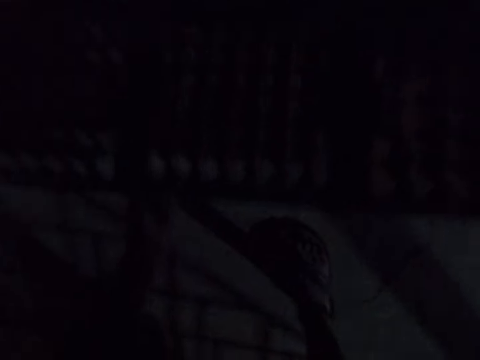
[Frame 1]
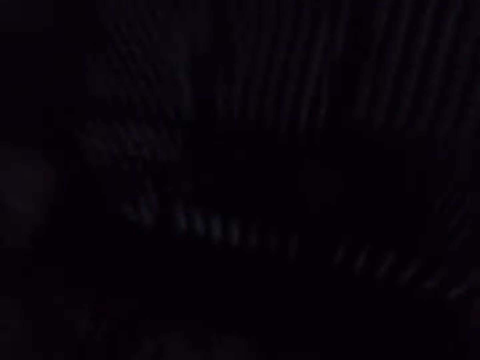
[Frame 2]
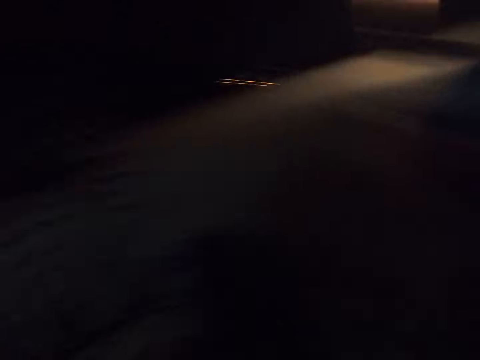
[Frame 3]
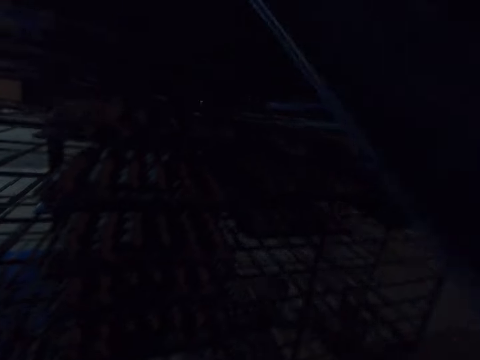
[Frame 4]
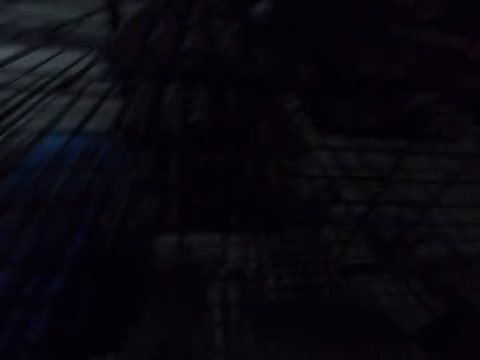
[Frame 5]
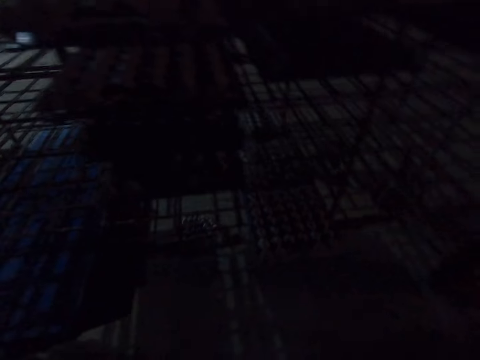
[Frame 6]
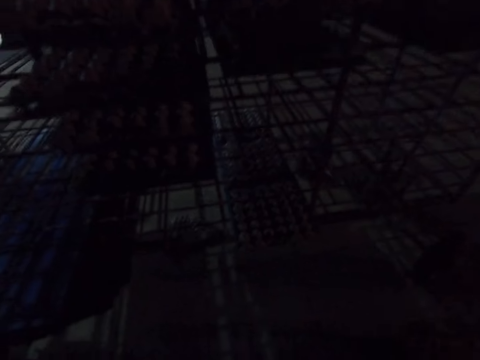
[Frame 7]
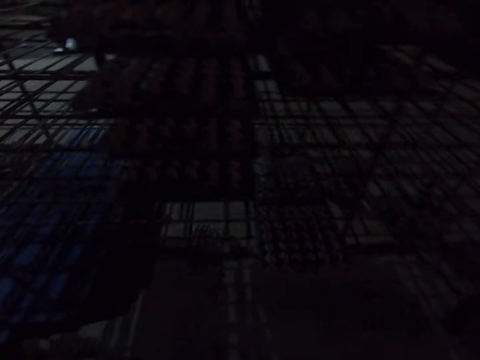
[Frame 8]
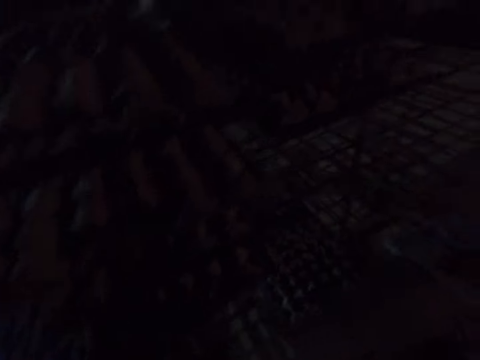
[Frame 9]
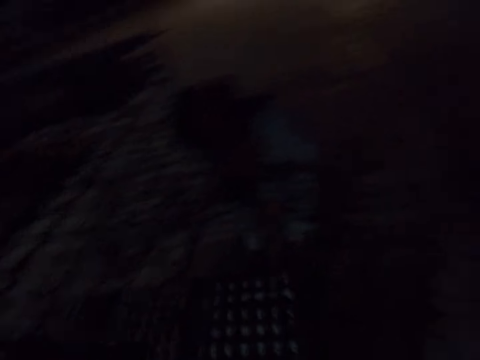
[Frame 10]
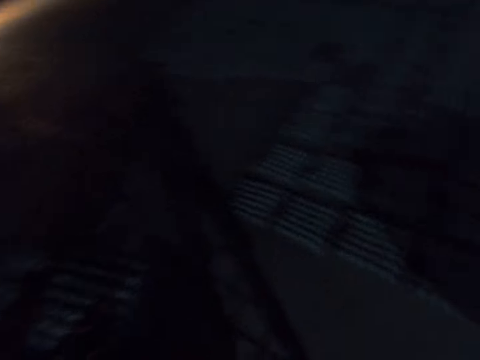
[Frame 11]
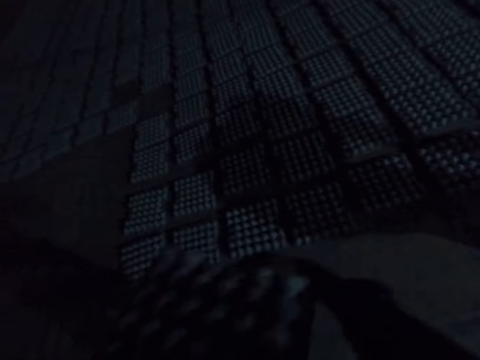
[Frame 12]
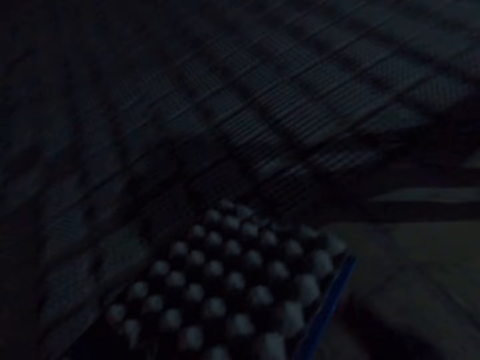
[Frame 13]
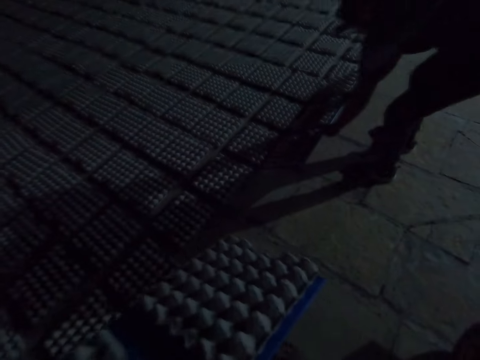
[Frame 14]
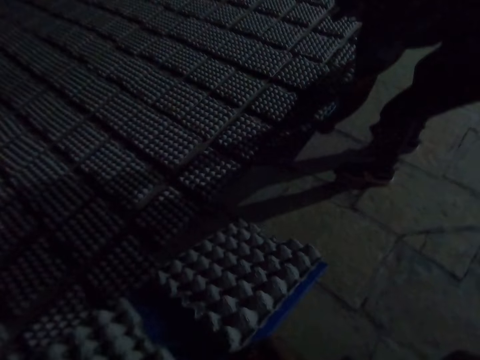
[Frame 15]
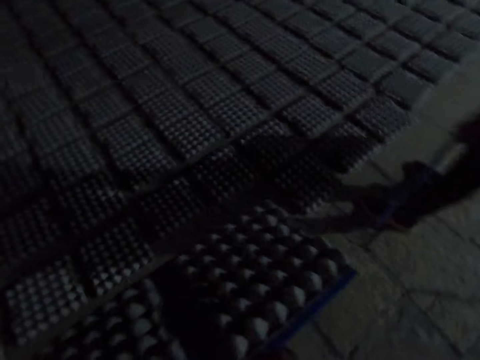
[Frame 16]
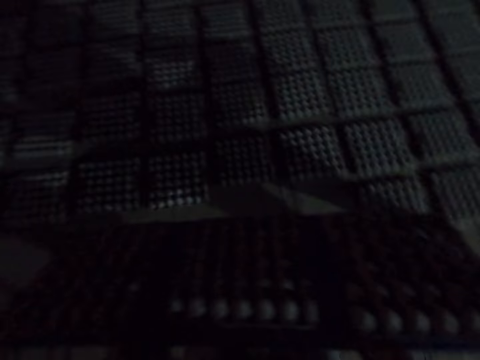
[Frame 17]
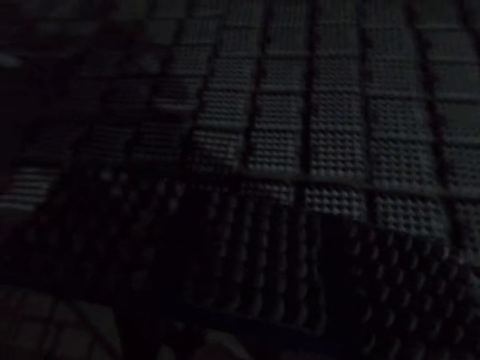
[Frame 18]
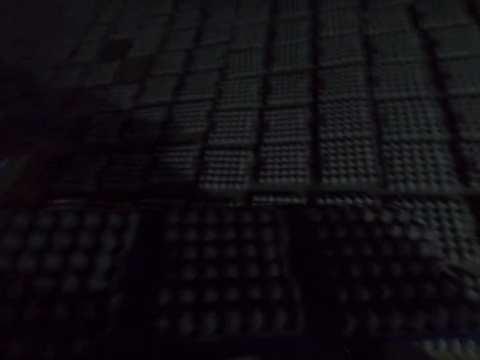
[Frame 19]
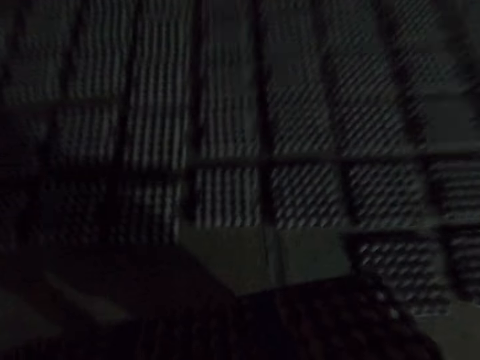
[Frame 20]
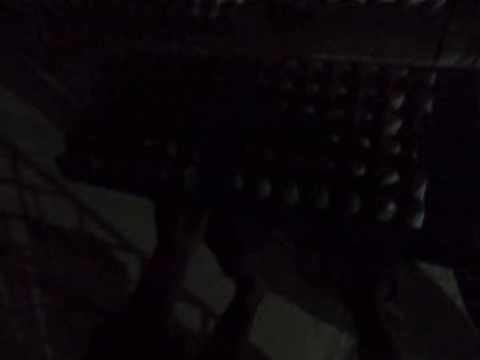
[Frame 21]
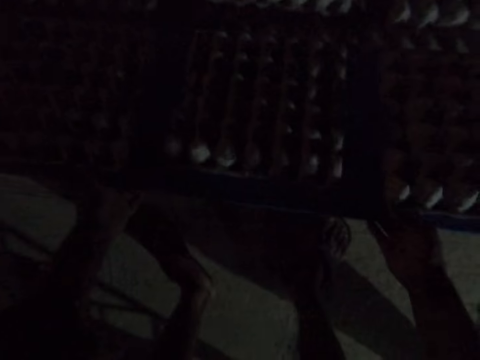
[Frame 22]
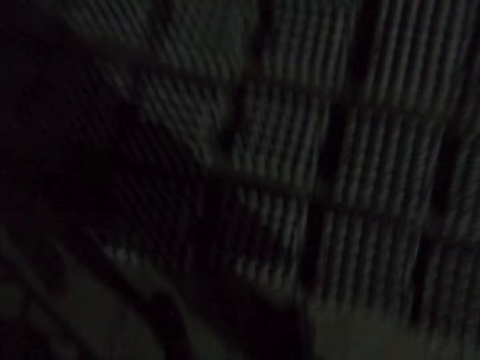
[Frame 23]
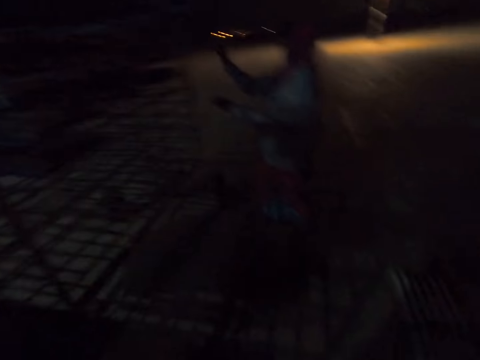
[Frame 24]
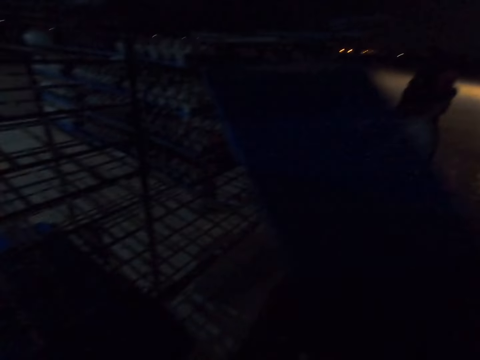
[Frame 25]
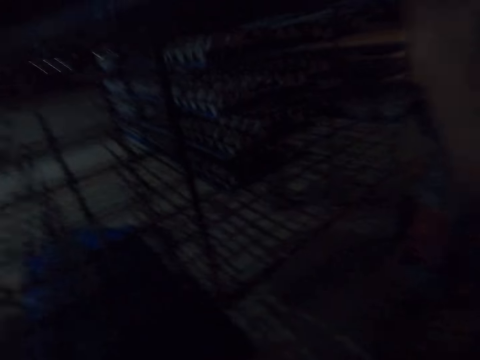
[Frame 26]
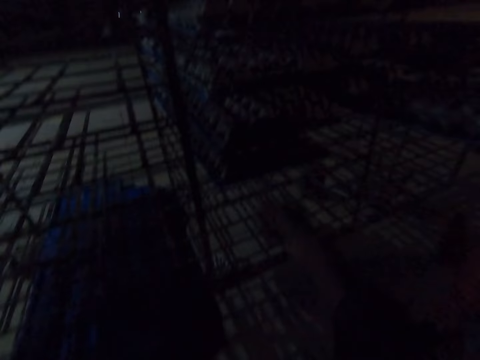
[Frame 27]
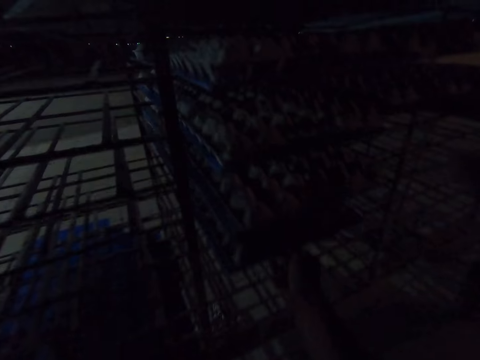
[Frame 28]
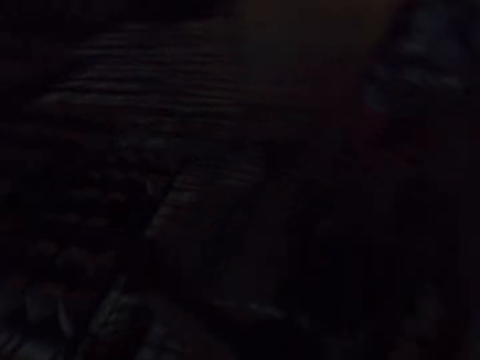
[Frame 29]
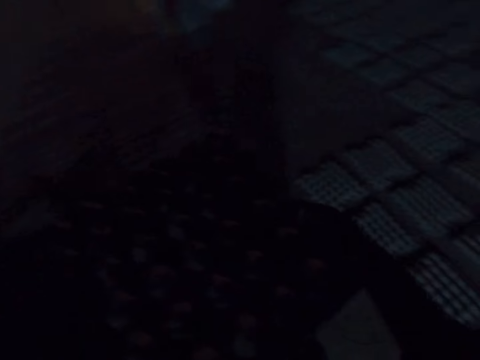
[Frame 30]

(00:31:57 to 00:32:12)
The camera wearer puts the egg crates down. They look around, turn around, and put the egg crate carrier in the trolley. They talk to the man. They pick up the egg crate carrier. They look around and walk around. They talk to the man. The man puts the egg crates down. The camera wearer looks around. The man talks to the camera wearer. The camera wearer puts the egg crates down. They talk to the man, look around and walk around. Another person grabs egg trays. The camera wearer puts the egg crate carrier in the trolley. They talk to the man. They pick up the egg crate carrier.

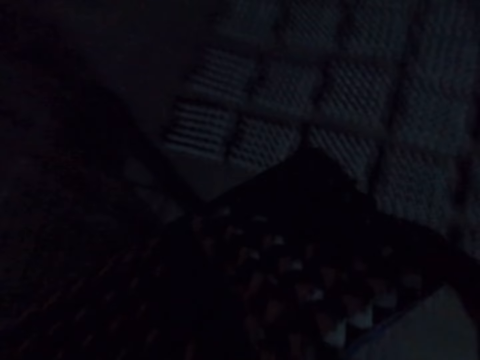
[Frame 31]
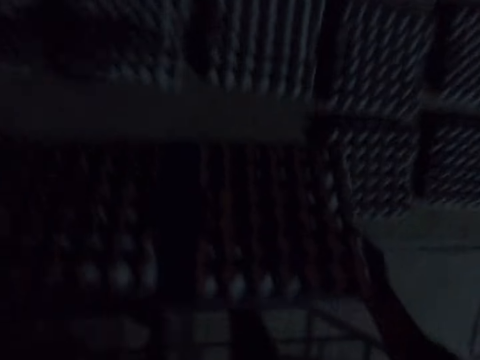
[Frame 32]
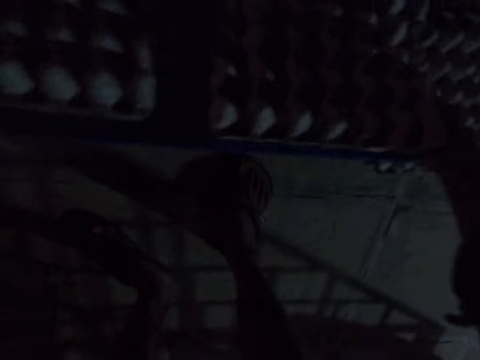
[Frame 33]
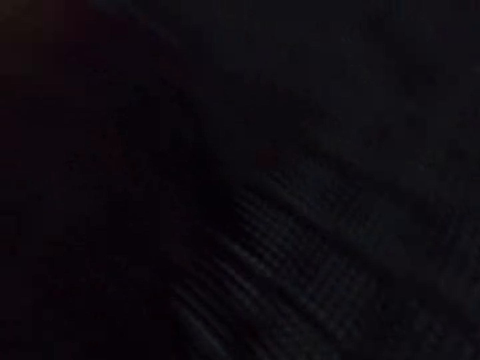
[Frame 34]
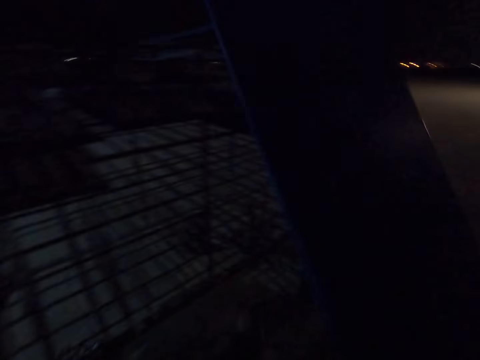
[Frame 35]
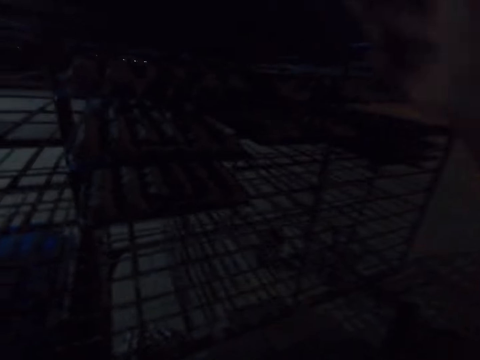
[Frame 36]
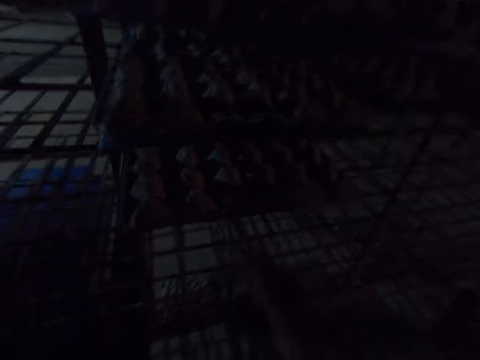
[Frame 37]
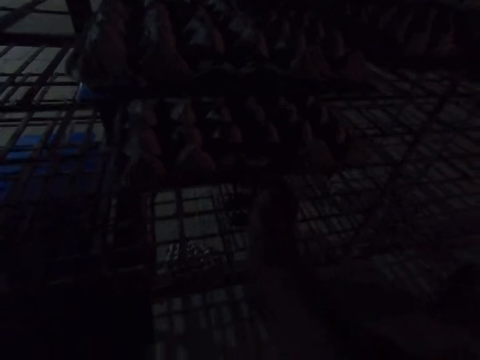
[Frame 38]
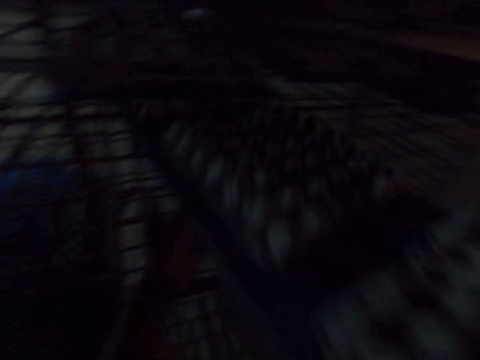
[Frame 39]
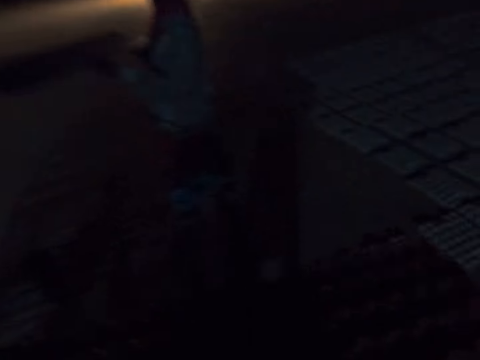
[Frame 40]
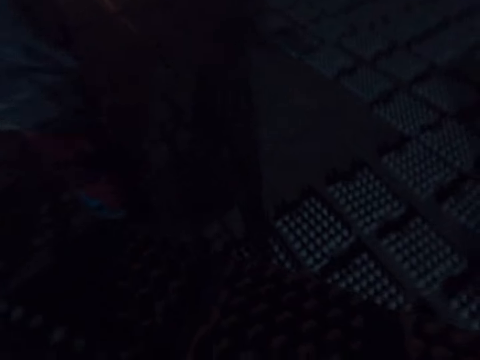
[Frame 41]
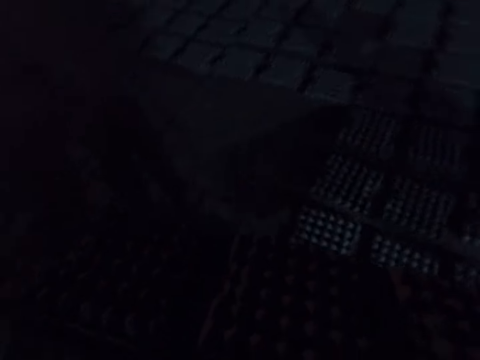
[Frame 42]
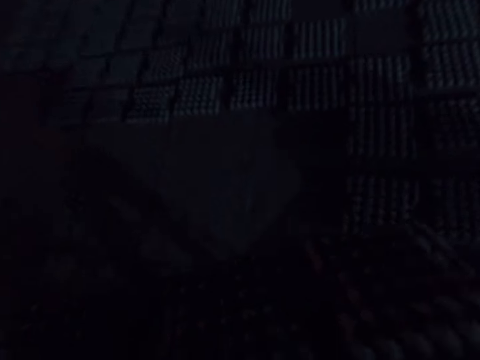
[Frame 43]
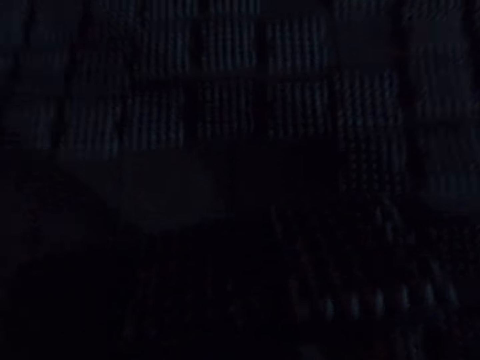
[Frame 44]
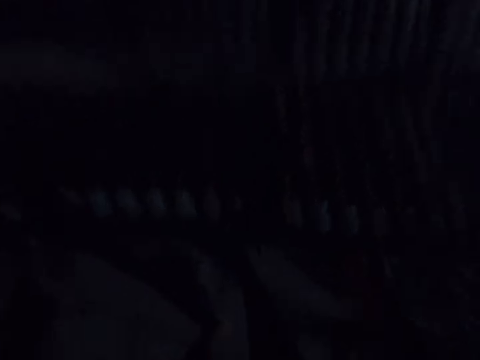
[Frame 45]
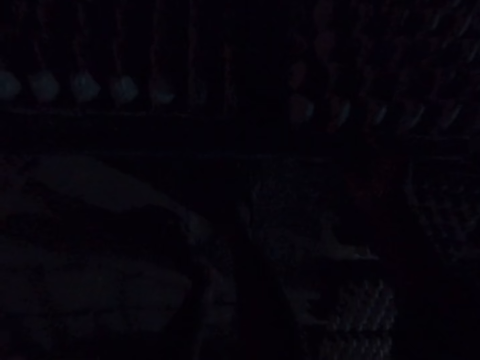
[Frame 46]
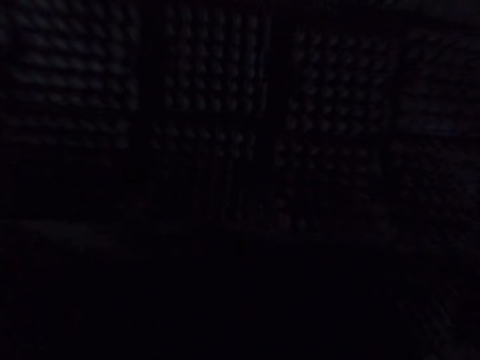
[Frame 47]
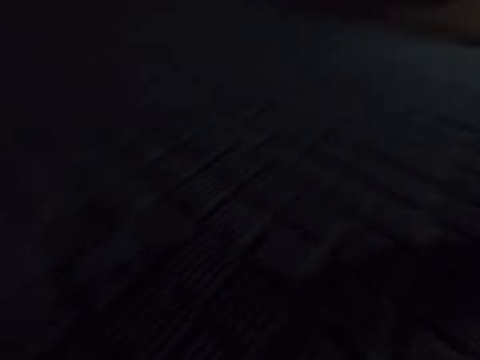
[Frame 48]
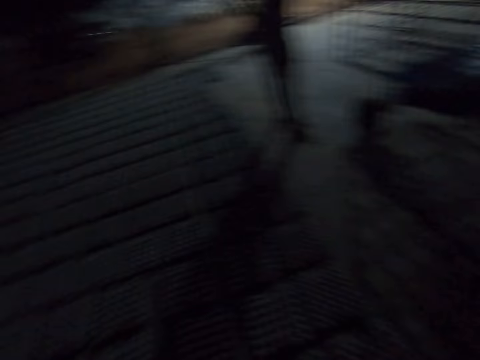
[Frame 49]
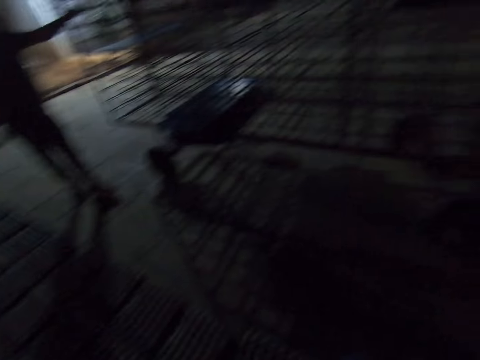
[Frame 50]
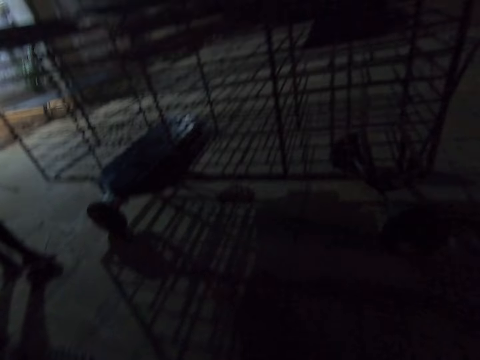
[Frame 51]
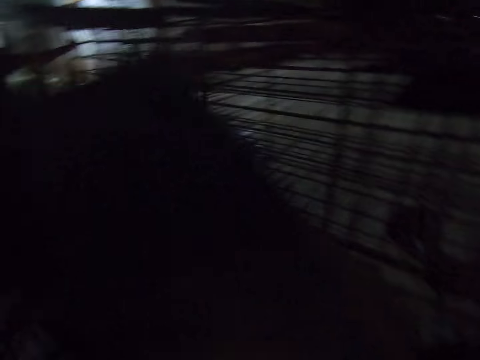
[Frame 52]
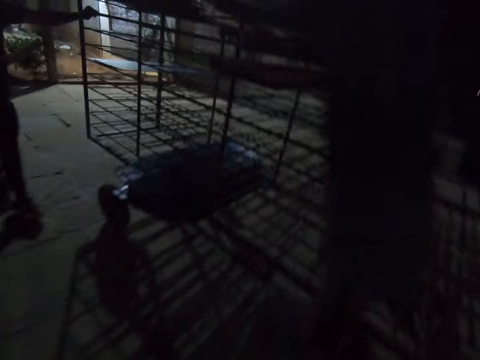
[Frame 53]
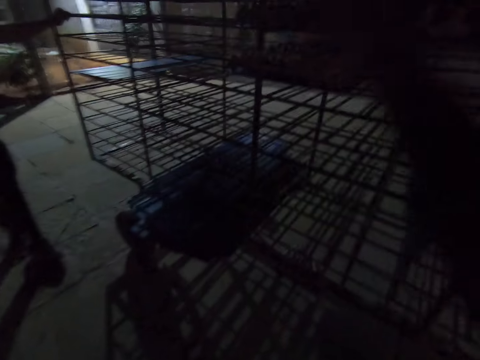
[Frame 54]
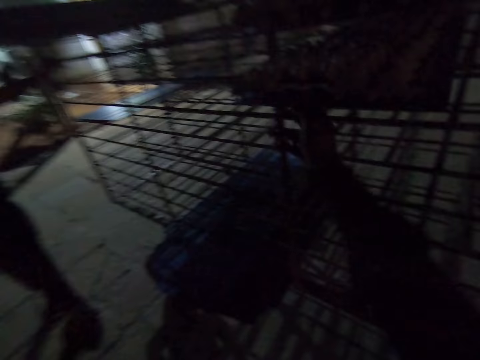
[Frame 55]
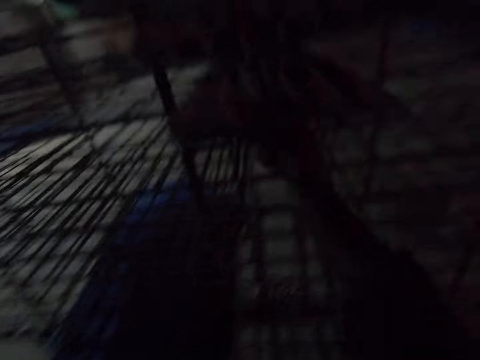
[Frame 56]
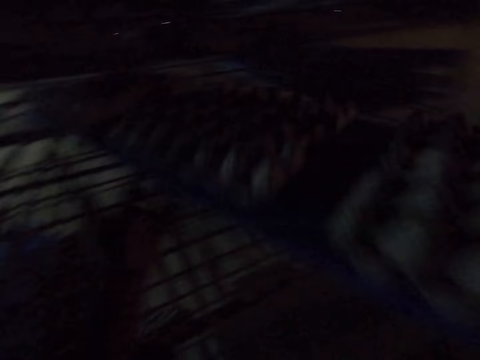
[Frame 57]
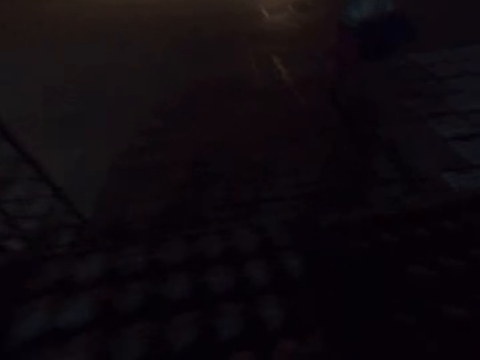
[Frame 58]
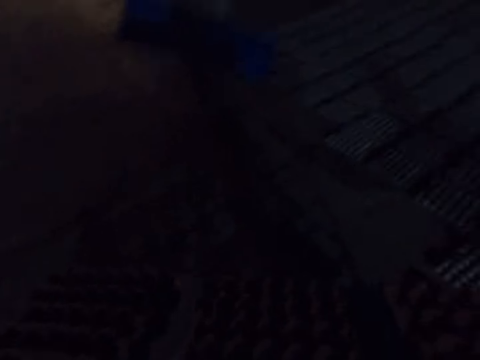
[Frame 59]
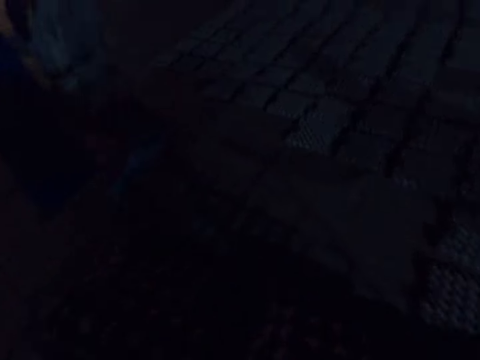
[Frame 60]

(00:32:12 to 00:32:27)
The camera wearer walks around and looks around. They put the egg crates down, look around, put the egg crate carrier in the trolley, and talk to a person. They pick up the egg crate carrier, look around and talk to the person. A person walks around. The camera wearer walks around. They put the egg crates down. They talk to the person, look around and walk around. A man holds the trolley. The camera wearer puts the egg crate carrier in the trolley. They pick up the egg crate carrier, look around and walk around.
